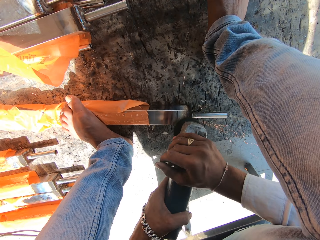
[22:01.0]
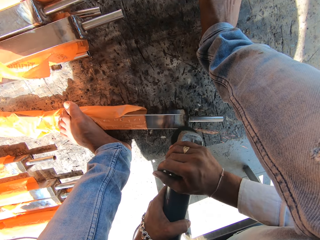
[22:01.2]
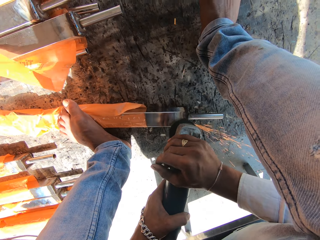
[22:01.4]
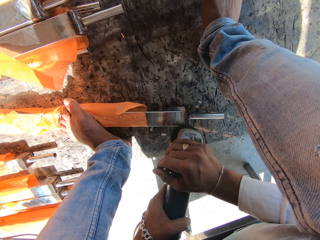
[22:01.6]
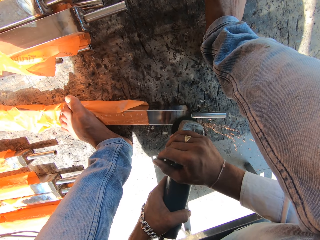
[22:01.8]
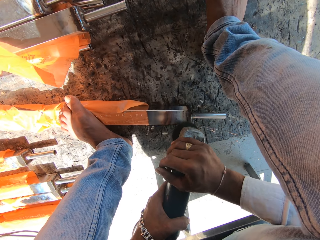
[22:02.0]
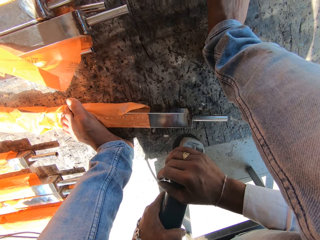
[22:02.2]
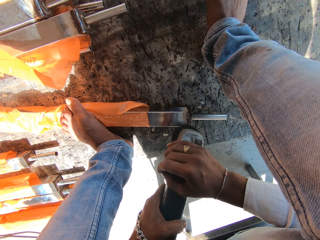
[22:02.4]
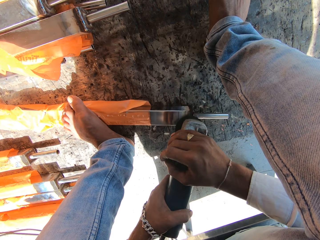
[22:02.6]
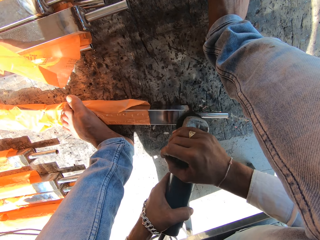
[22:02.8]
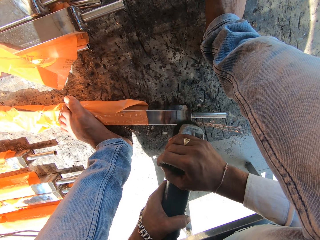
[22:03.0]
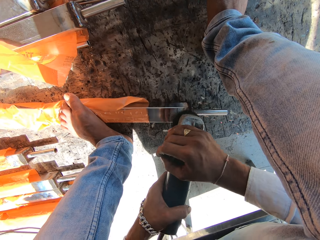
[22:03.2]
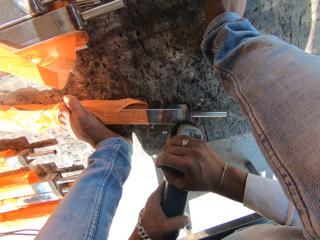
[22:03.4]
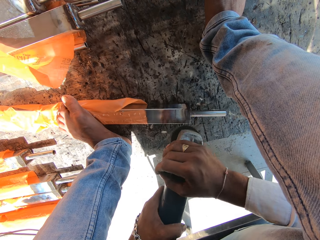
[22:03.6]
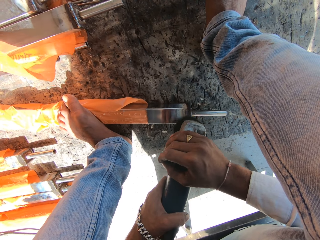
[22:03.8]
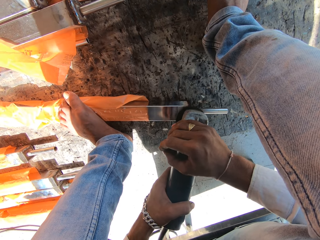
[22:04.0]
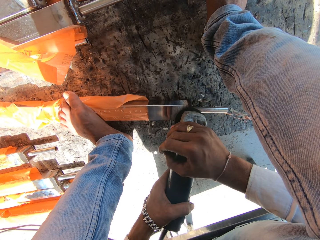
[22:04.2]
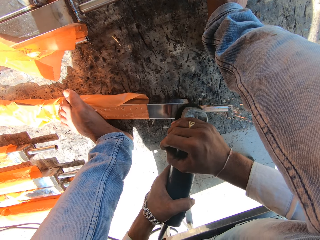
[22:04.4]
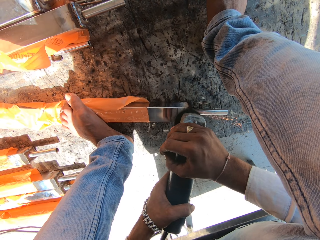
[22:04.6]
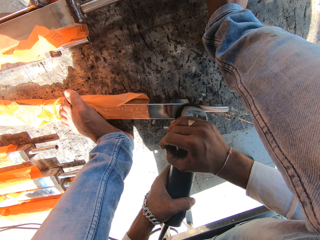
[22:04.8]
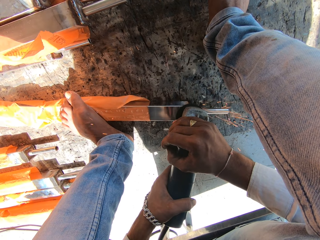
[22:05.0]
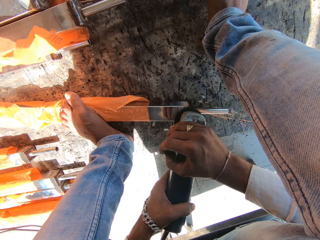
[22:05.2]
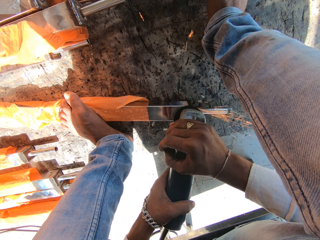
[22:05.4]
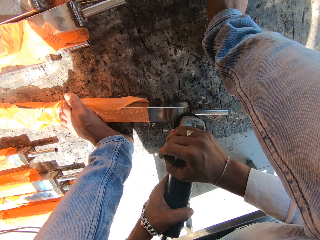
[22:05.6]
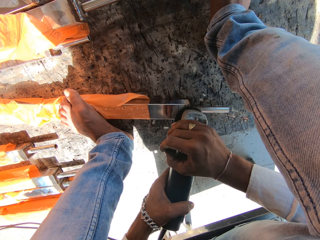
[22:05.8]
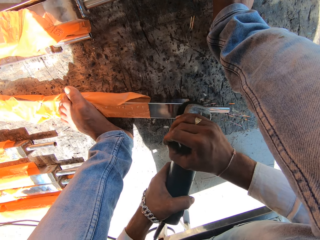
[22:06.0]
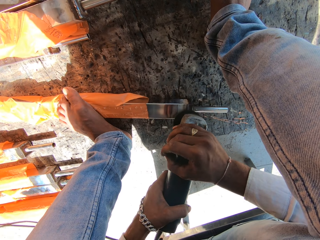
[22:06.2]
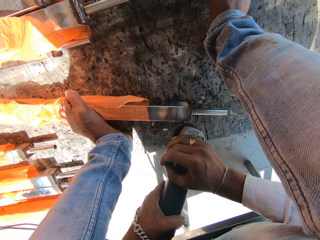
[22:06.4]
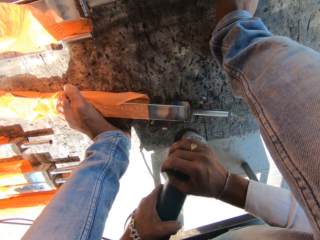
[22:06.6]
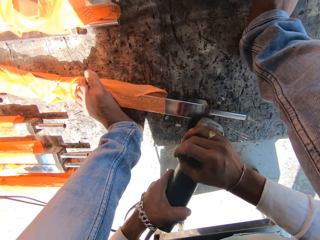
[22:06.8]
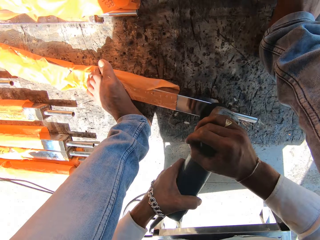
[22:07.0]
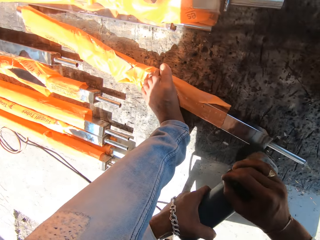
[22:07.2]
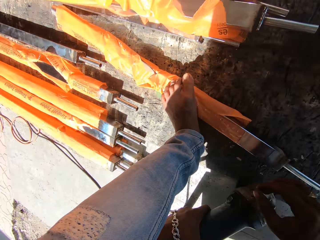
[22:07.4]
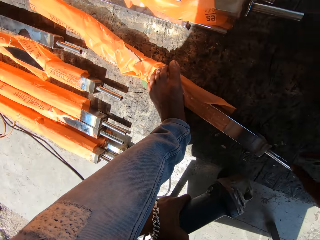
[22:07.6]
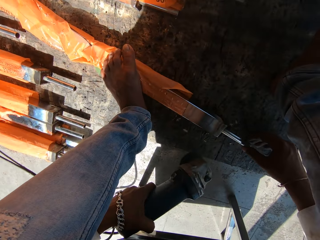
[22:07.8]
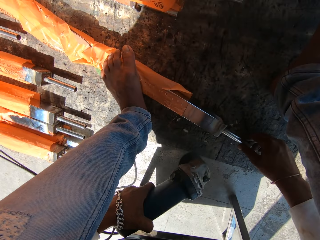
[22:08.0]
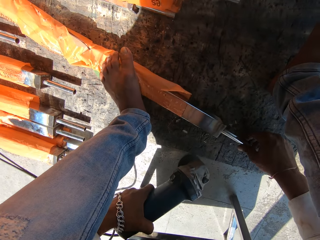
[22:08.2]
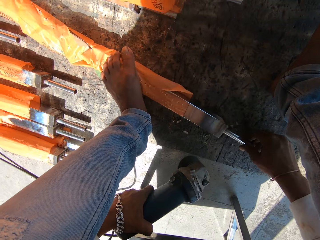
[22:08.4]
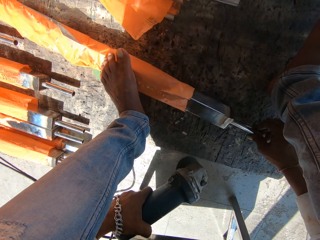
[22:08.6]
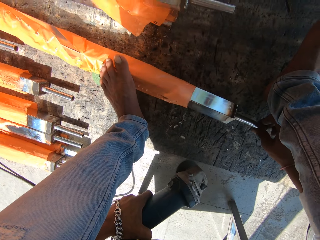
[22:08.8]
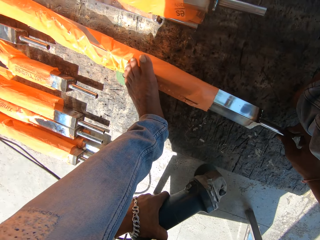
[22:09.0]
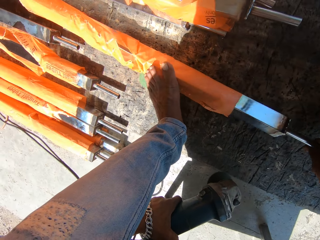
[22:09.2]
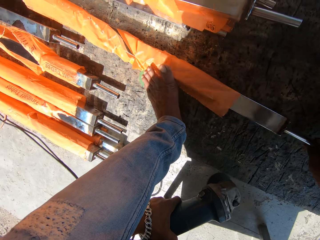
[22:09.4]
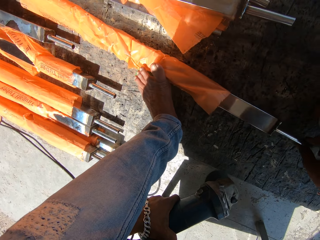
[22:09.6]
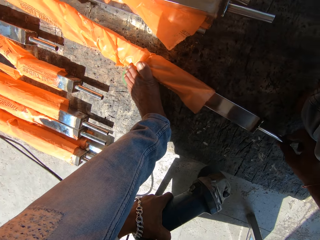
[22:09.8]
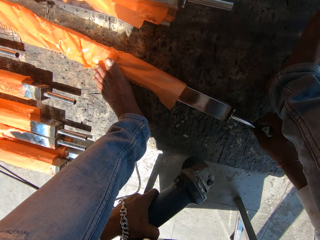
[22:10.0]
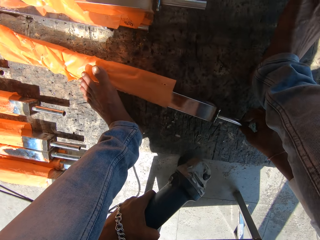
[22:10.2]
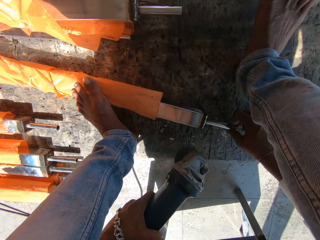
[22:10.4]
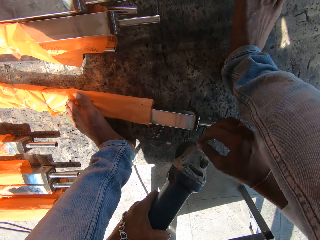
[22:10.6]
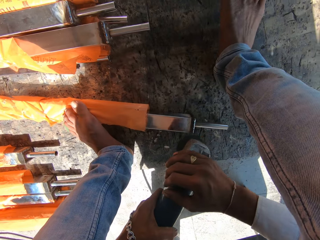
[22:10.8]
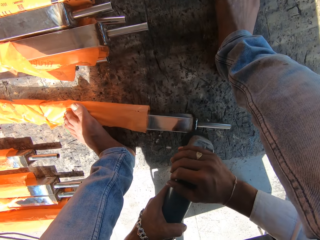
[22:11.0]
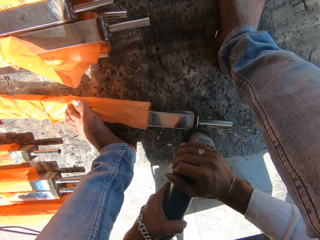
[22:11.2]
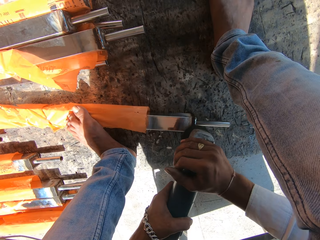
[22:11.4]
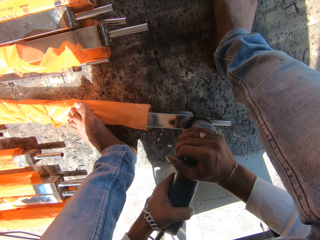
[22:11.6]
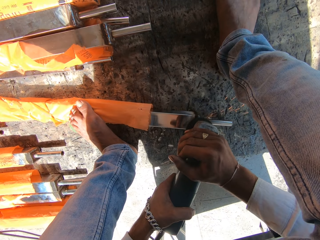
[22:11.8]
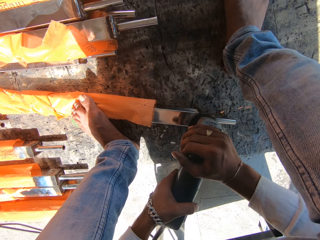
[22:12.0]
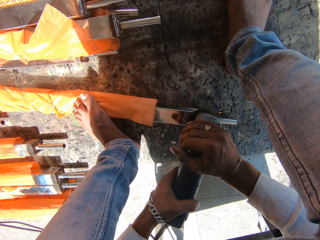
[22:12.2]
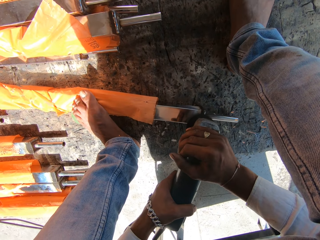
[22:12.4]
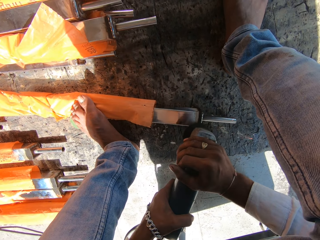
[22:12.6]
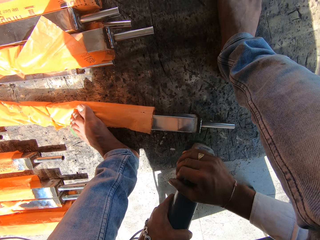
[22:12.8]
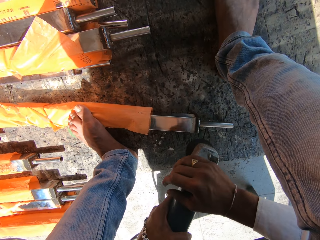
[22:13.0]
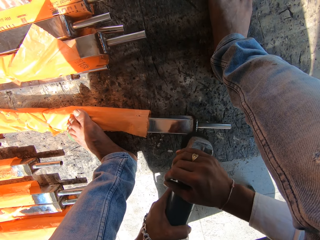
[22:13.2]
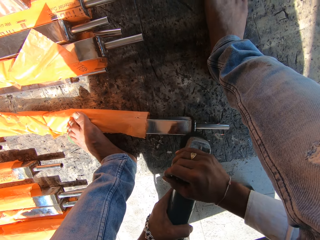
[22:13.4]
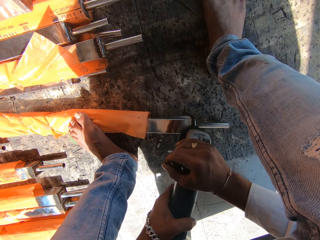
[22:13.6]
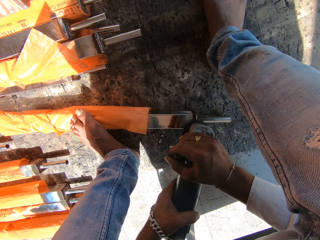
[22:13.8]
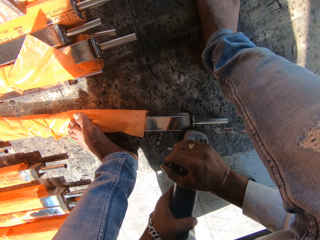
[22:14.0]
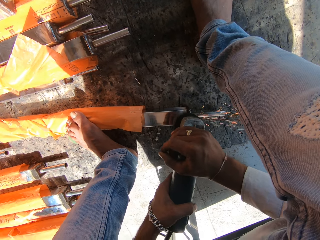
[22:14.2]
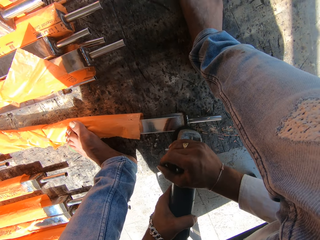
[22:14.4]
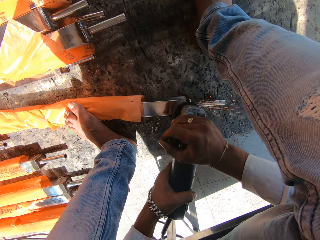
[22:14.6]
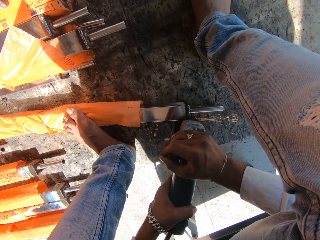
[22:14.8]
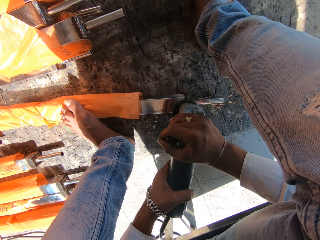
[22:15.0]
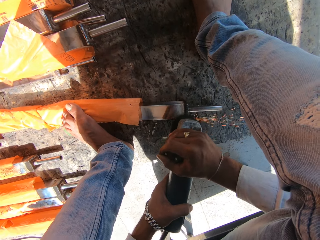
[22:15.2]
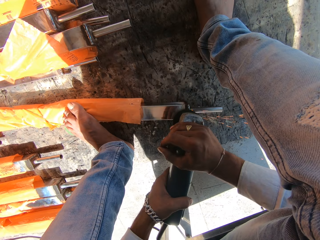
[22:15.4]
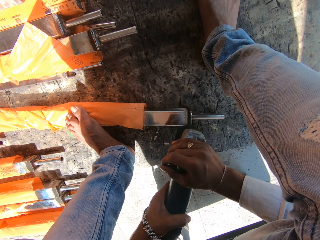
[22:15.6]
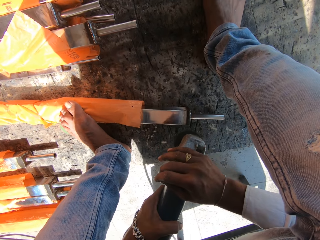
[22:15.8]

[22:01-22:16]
The camera wearer flips the metal rod with his right hand. He picks the metal. He grinds the rod on the ground with the angle grinder in both hands.

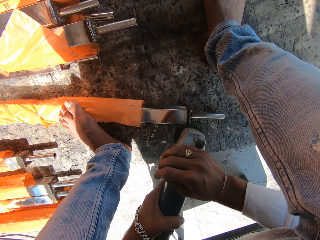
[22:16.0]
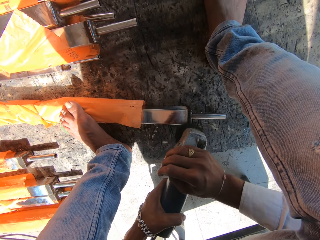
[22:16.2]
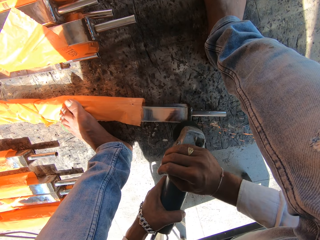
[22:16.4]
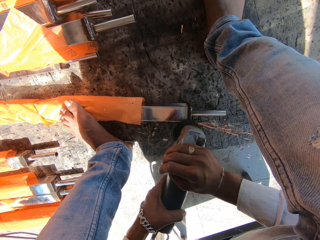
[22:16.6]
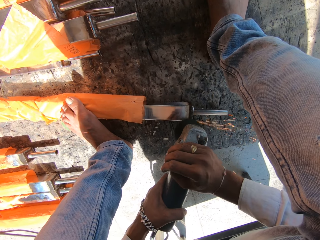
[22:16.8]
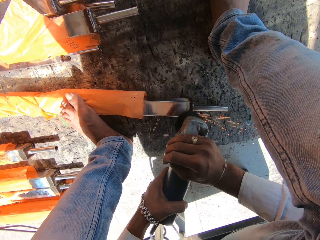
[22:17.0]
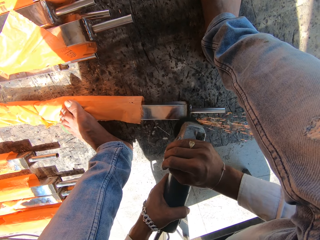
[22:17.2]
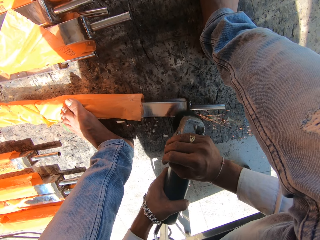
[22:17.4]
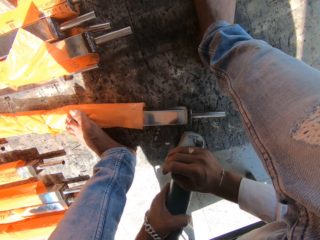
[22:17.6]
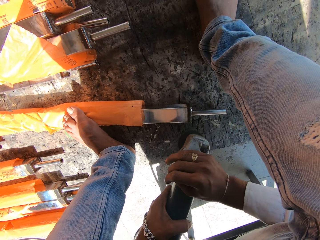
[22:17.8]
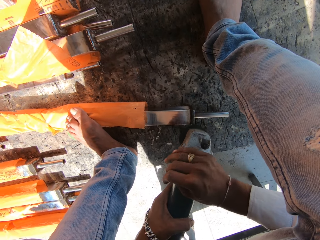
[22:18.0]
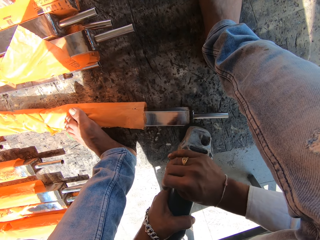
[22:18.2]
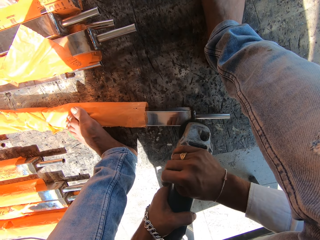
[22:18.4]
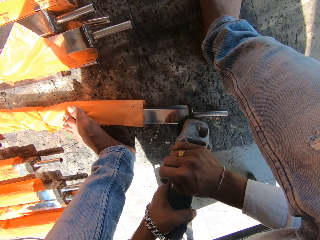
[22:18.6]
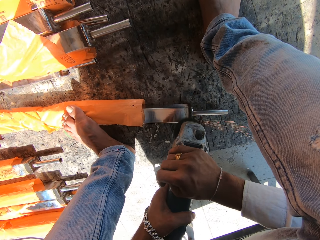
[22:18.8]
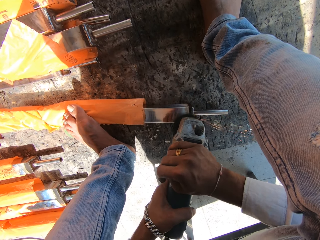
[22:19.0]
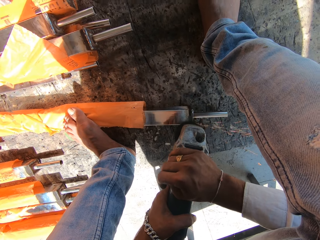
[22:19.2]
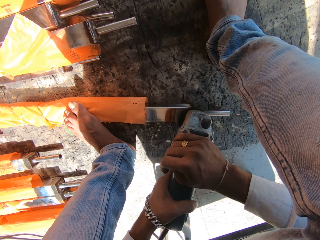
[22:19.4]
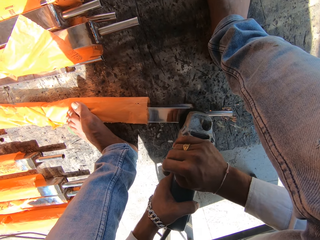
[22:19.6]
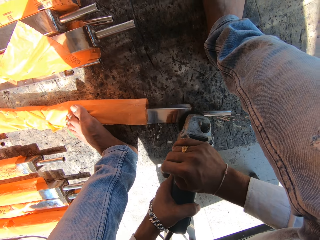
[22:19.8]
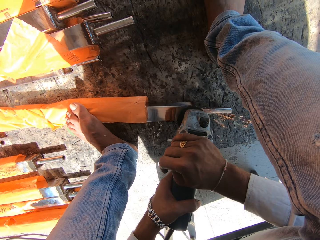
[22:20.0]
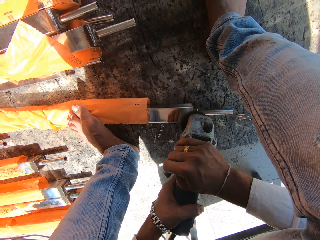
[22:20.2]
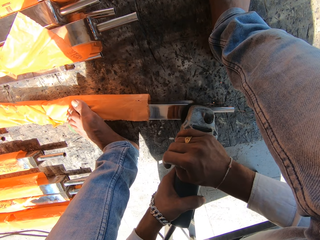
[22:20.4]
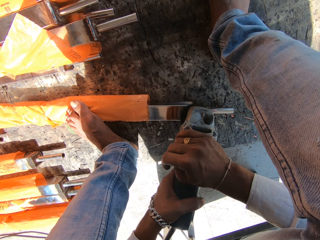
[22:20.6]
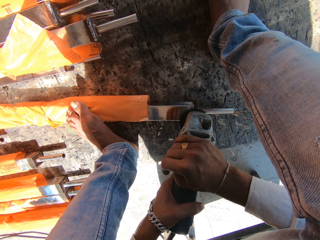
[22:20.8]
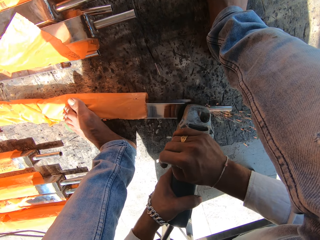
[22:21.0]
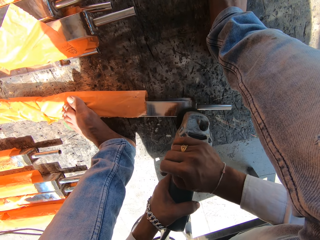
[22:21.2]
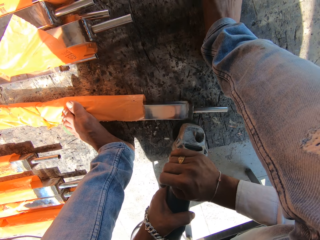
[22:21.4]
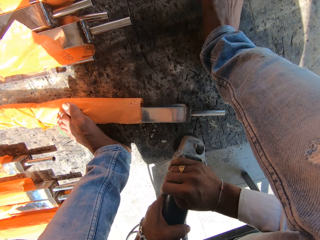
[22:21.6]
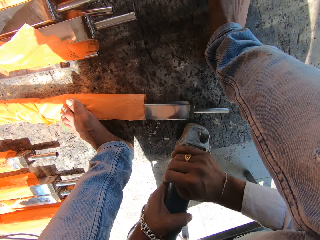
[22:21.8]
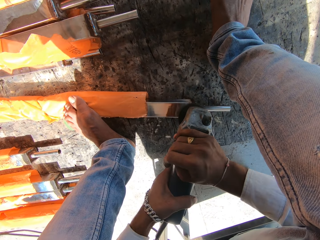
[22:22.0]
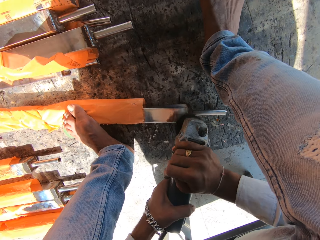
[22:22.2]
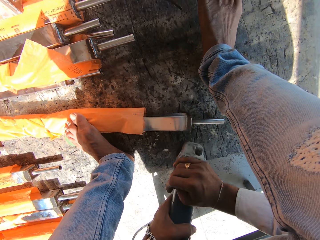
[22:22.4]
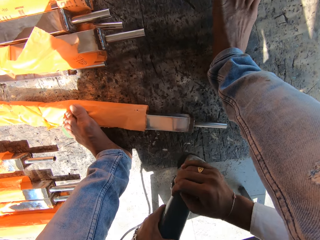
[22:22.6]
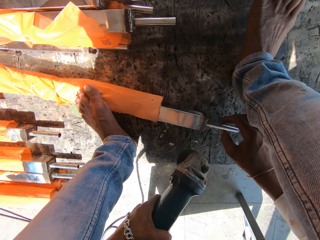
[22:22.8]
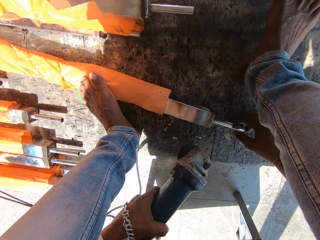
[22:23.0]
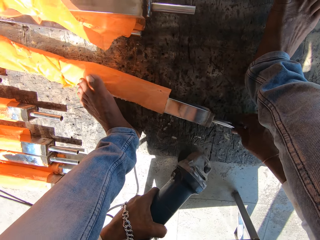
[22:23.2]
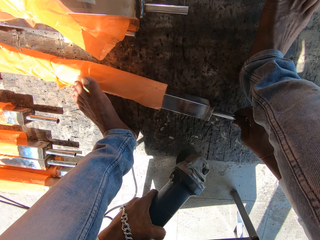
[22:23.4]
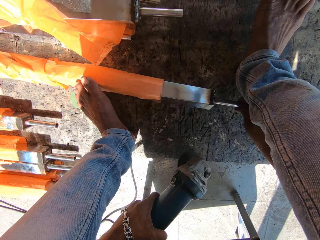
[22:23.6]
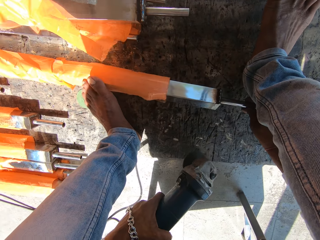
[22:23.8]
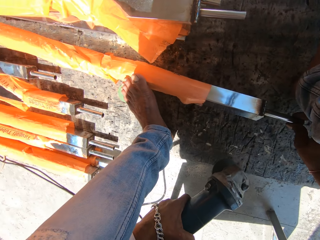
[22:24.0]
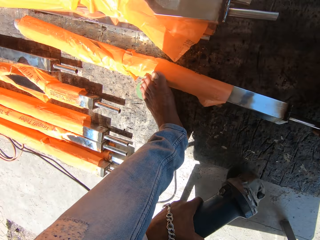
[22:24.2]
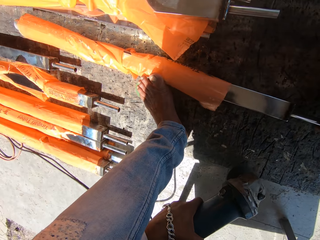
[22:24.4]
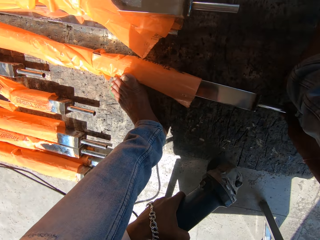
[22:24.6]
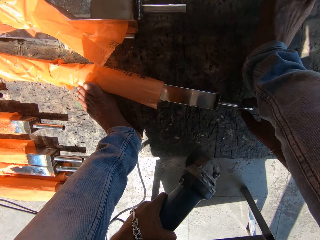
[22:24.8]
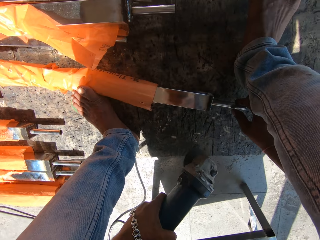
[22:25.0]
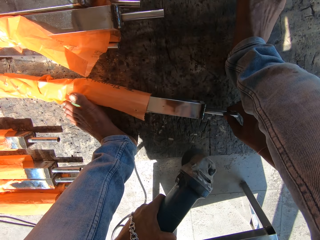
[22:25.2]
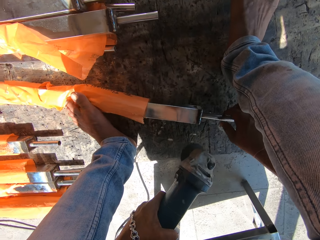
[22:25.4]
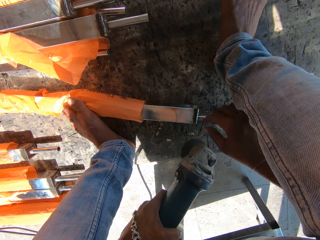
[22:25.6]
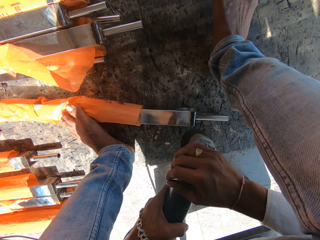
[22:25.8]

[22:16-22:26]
The camera wearer flips the metal rod with his right hand. He picks the metal.
